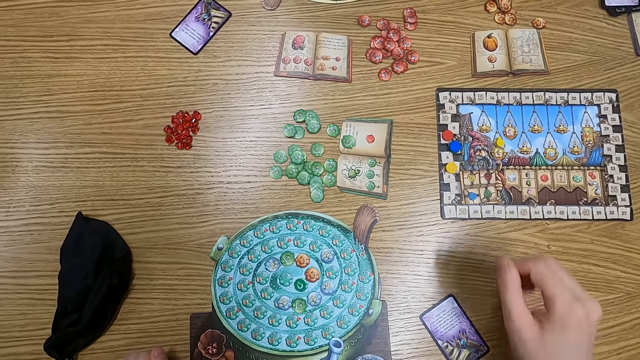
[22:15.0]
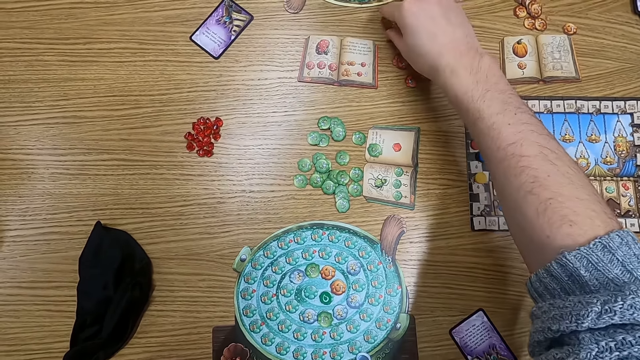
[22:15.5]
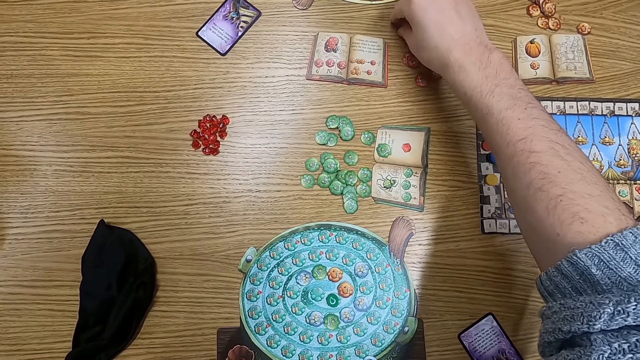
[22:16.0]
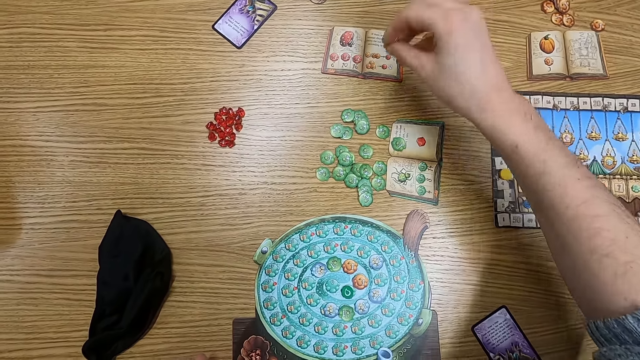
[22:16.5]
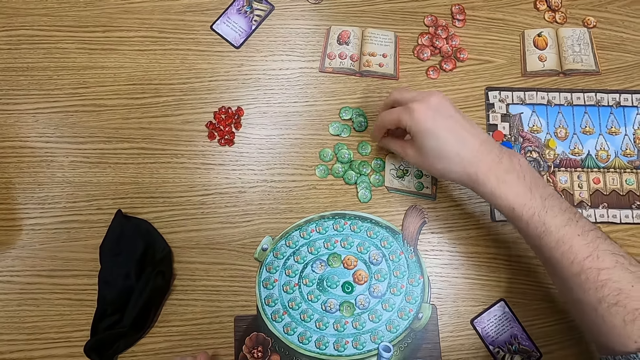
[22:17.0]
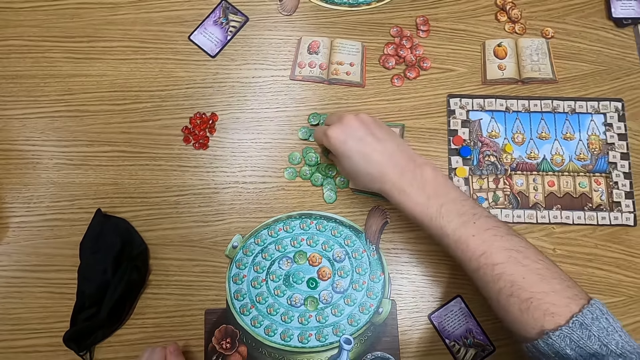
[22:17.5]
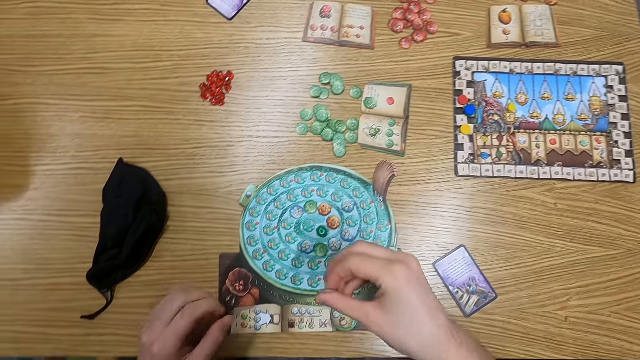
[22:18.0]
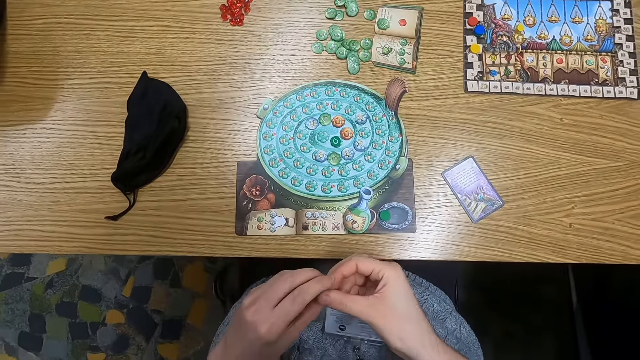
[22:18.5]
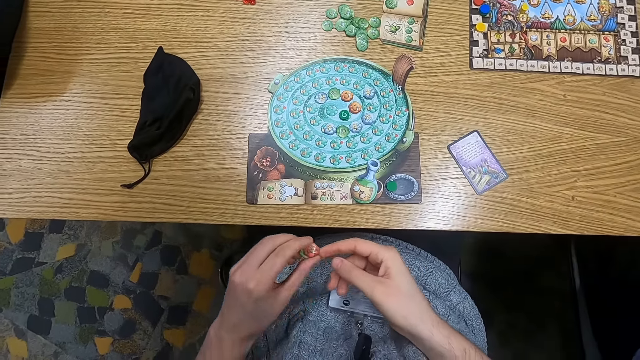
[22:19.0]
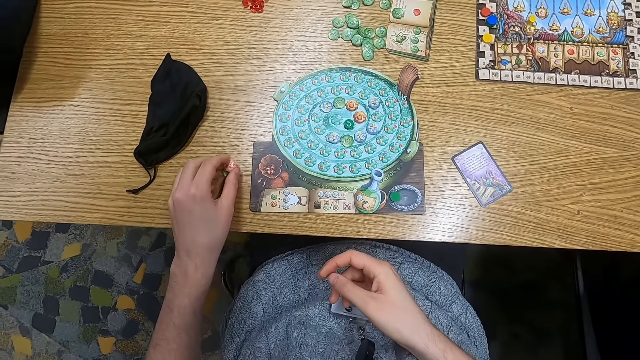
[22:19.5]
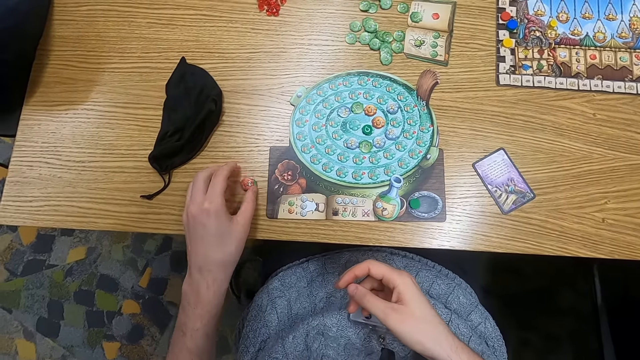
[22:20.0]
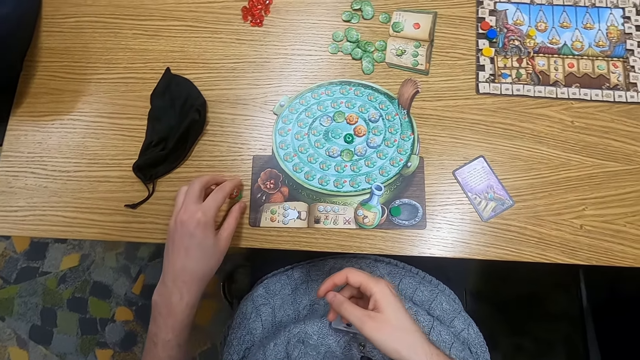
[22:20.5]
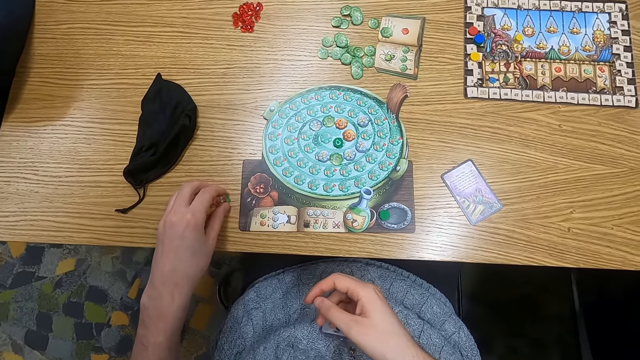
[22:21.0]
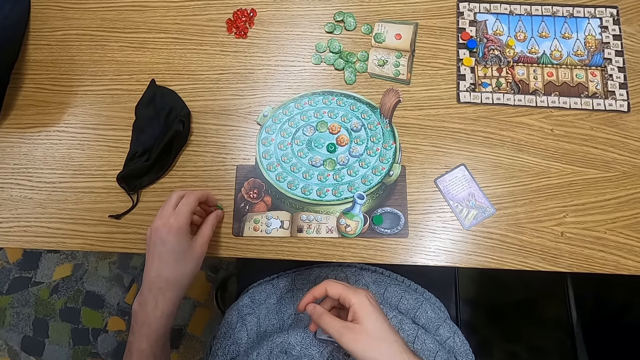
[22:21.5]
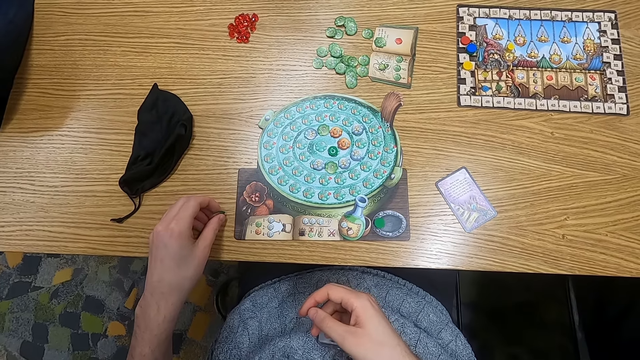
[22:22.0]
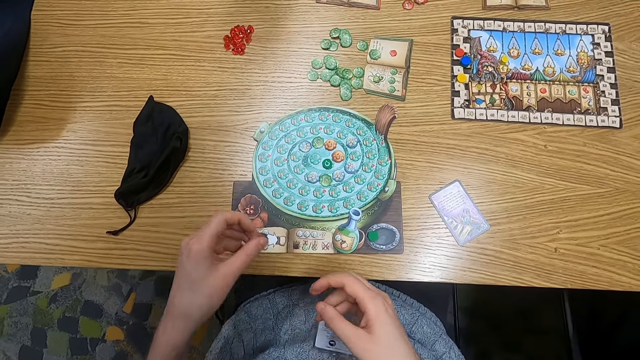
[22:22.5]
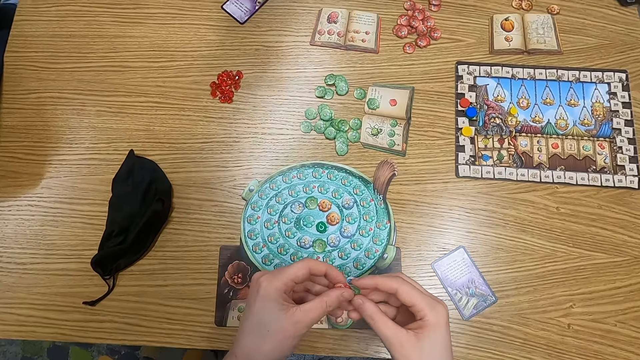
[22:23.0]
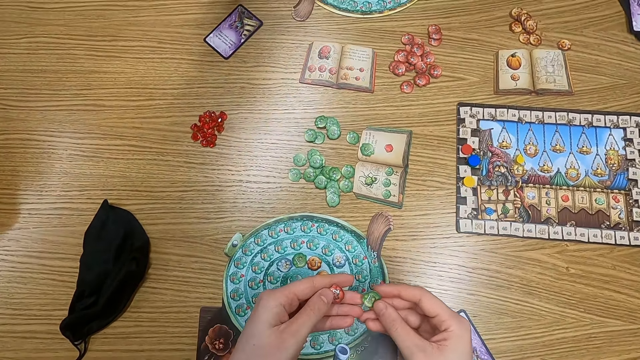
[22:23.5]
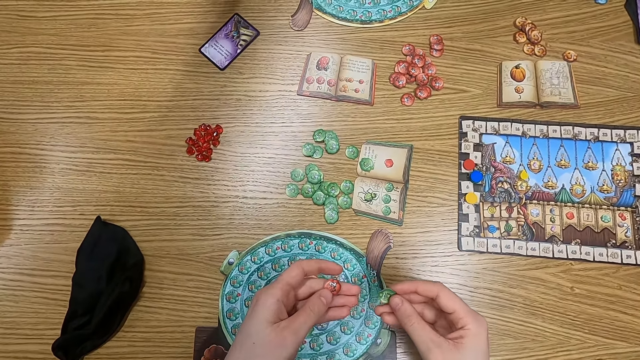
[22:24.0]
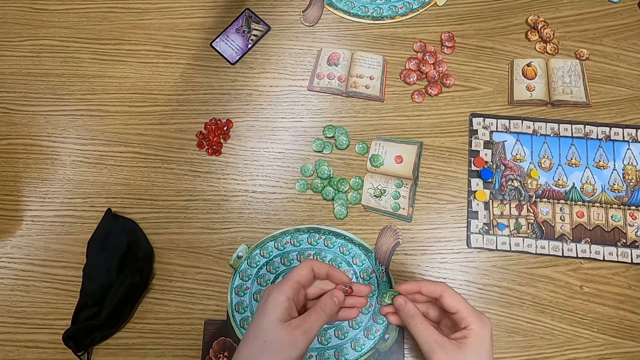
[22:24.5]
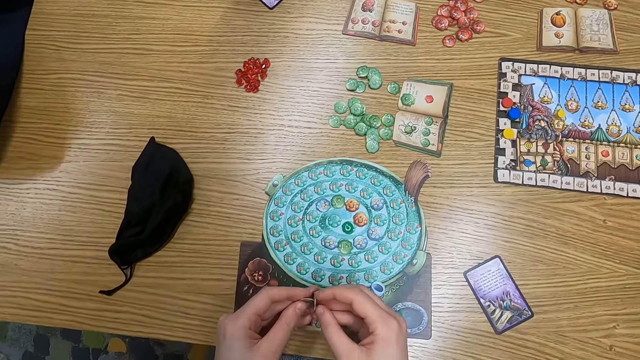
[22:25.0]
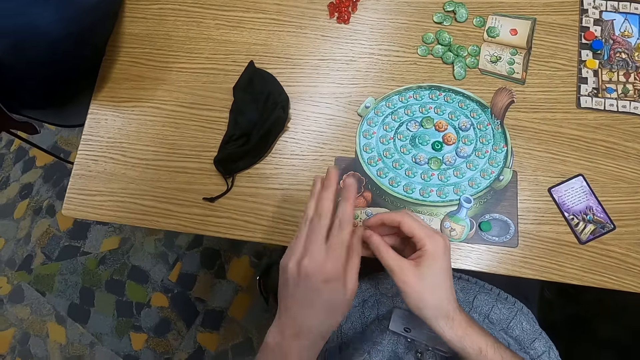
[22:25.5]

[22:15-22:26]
The camera wearer holds a point token. They pick a counter. They put the point token on a table. They hold the point token.

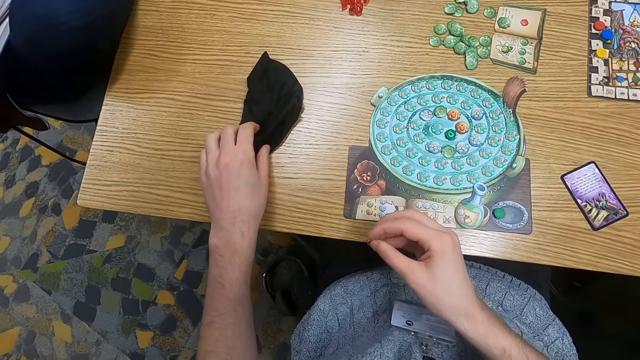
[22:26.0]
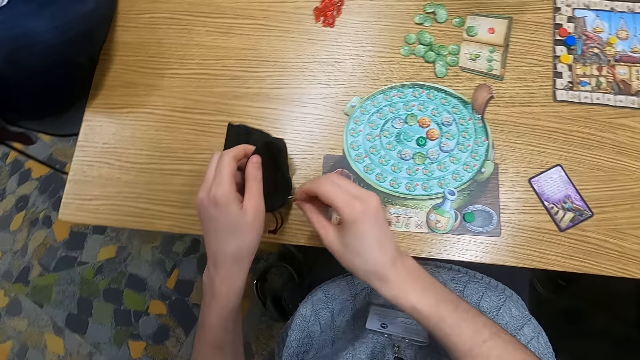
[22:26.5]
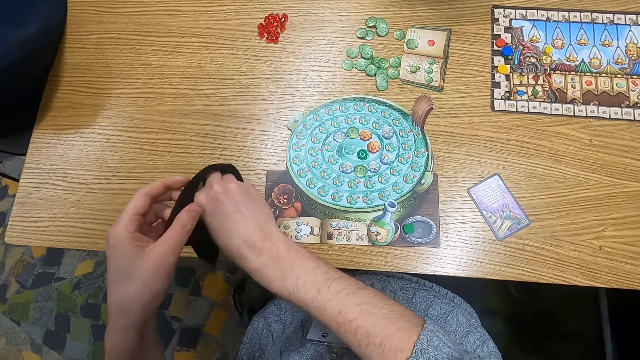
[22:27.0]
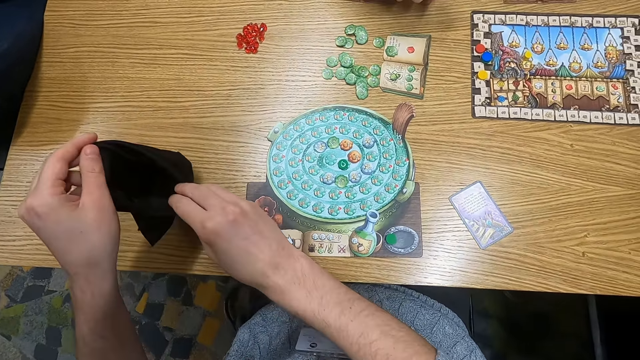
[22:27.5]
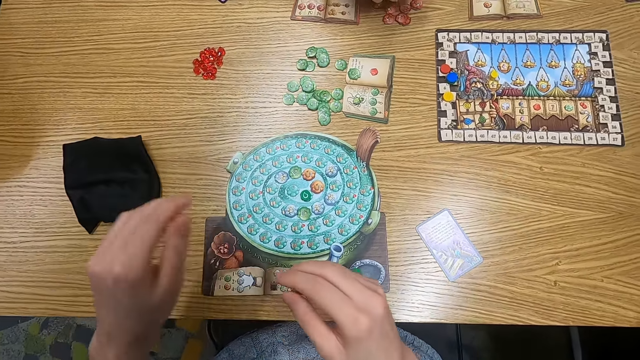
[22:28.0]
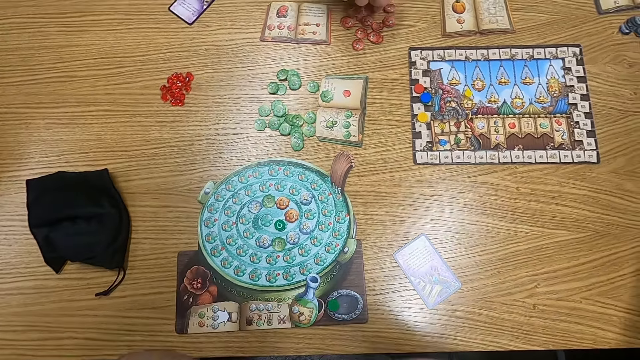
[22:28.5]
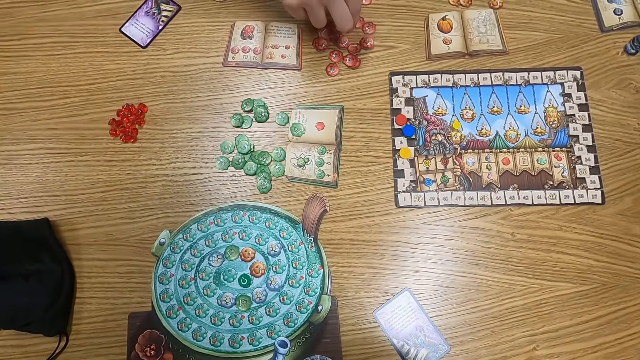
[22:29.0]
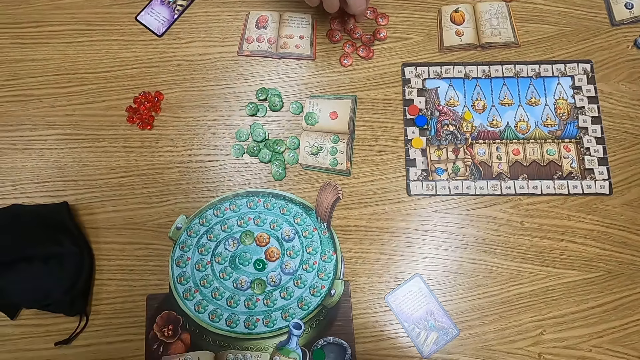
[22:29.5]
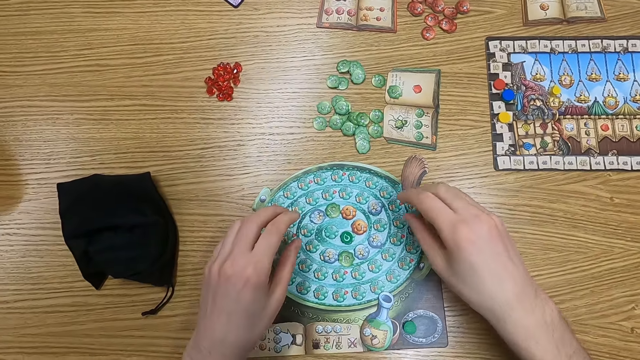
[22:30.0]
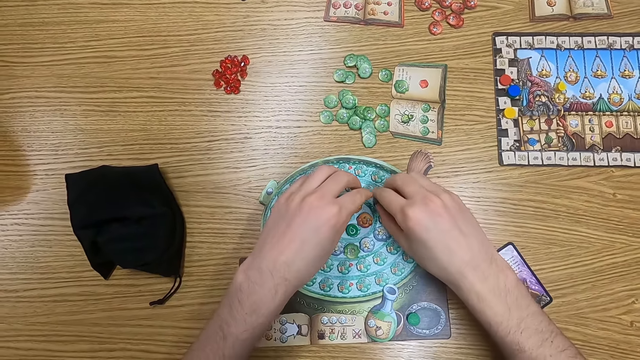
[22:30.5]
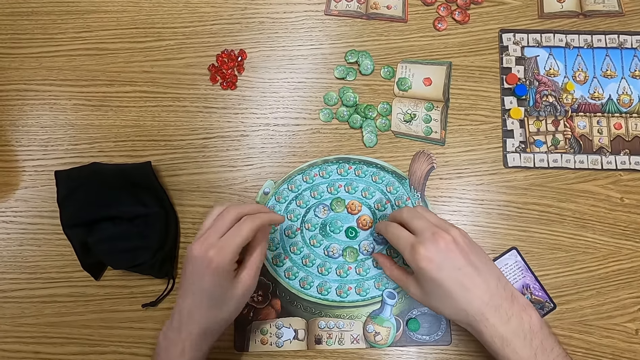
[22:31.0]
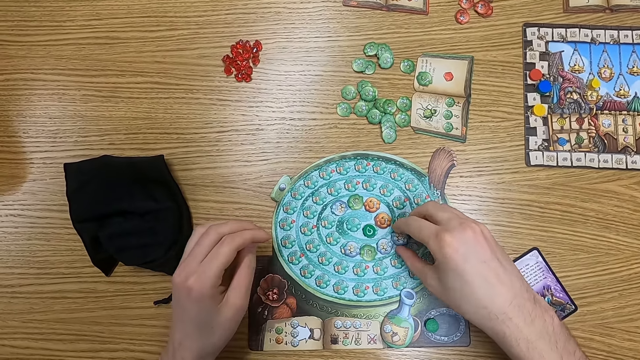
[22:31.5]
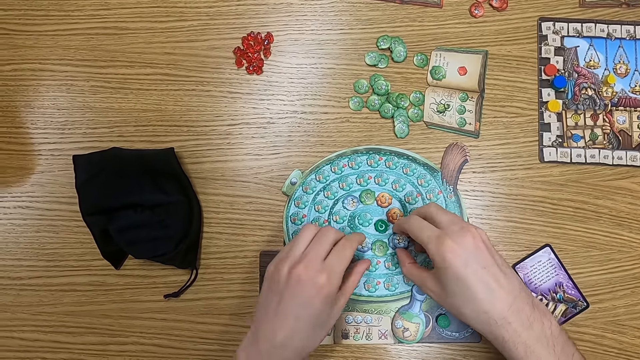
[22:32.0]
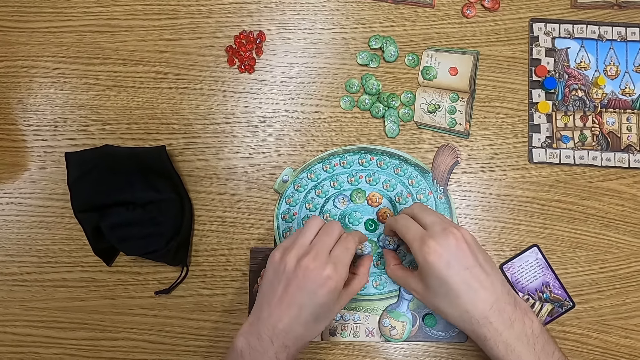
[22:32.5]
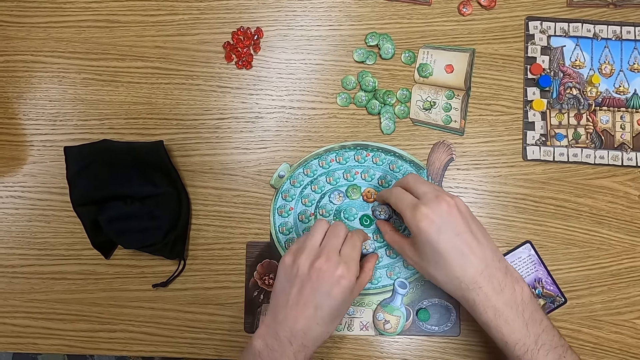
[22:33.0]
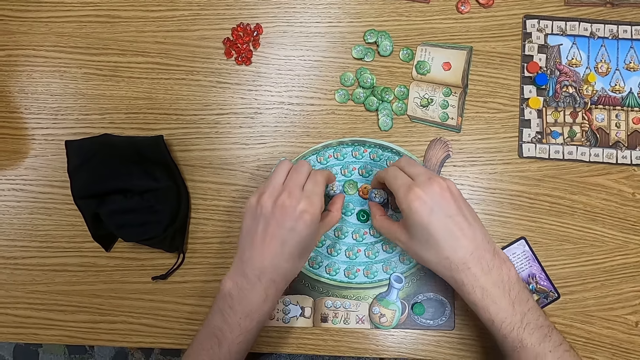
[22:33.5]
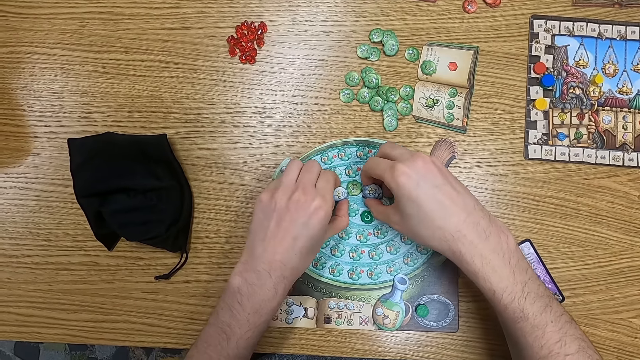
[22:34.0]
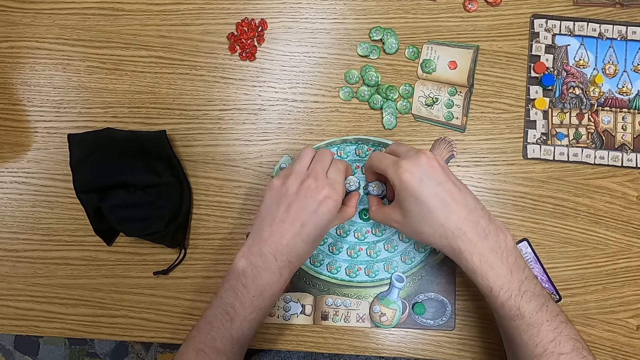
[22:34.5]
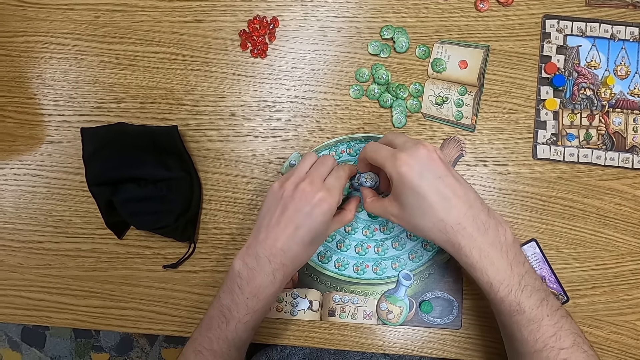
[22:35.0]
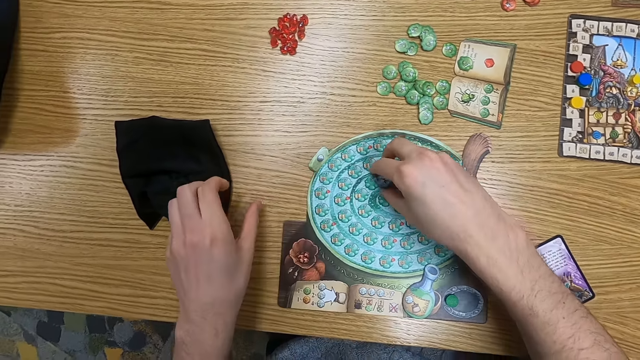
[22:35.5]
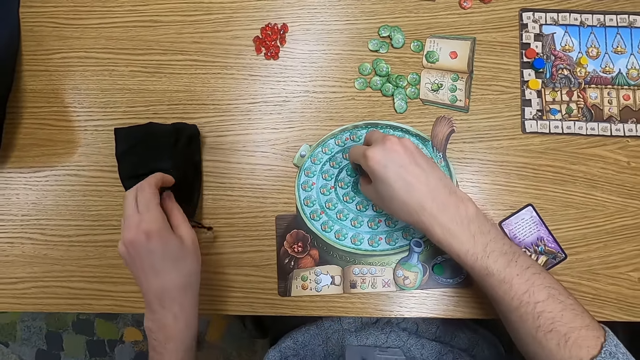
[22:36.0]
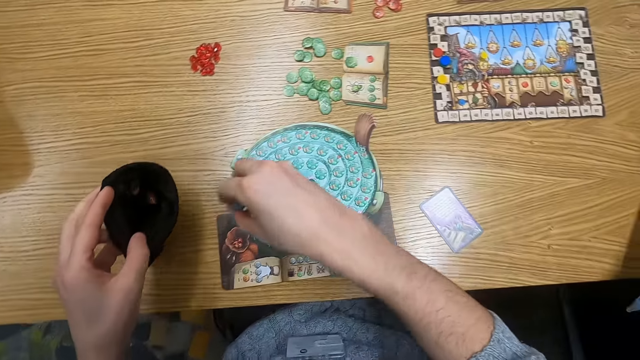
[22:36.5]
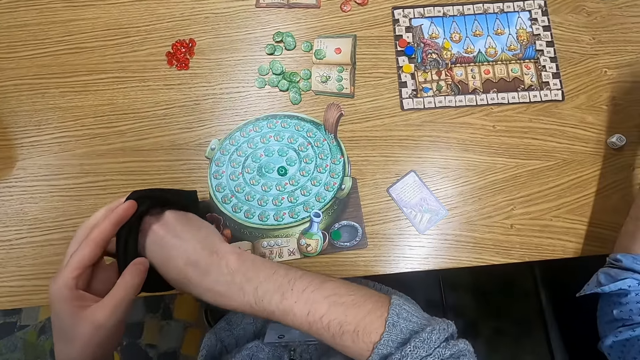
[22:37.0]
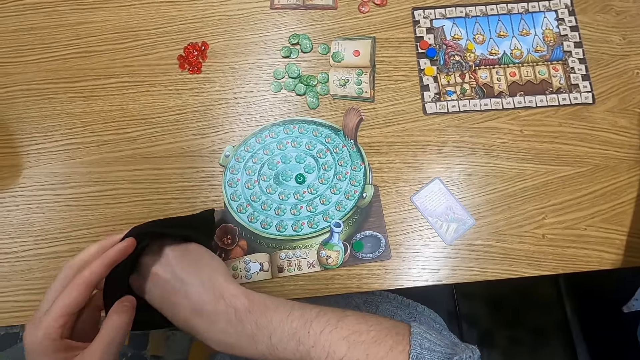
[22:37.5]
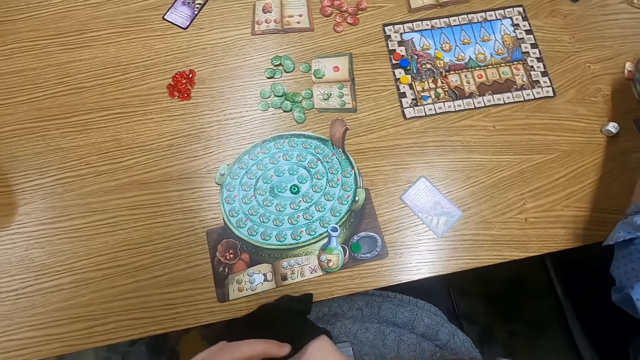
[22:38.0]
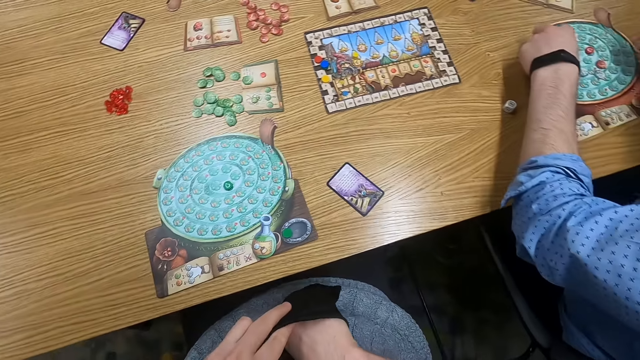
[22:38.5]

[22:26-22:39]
The camera wearer puts a point token or counter in a cloth bag. A man picks a point token on the table. The camera wearer turns to the side. They adjust the point token on the table. They pick a counter. They pick a counter again. They hold the cloth bag and pick the bag. They put the point token in the cloth bag. They turn to the side.
